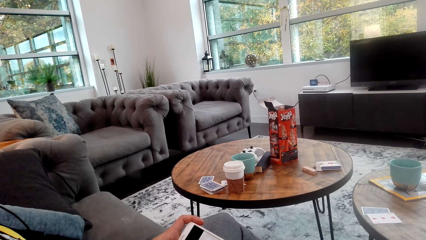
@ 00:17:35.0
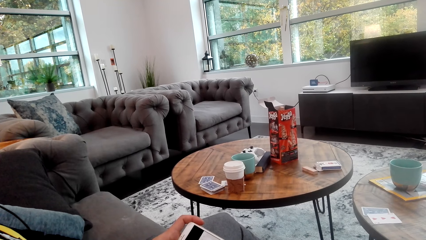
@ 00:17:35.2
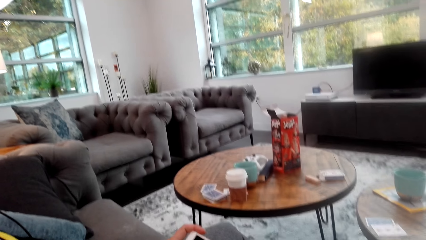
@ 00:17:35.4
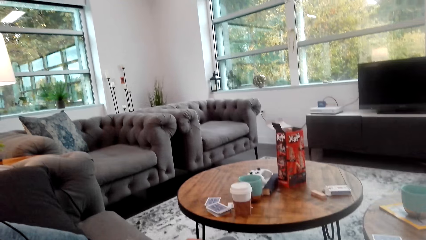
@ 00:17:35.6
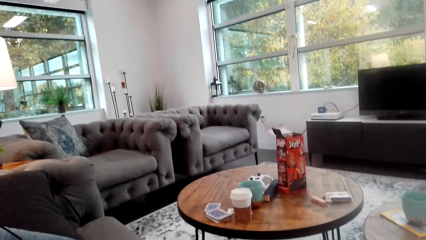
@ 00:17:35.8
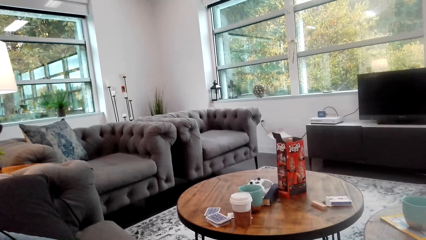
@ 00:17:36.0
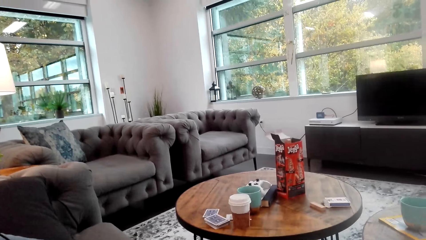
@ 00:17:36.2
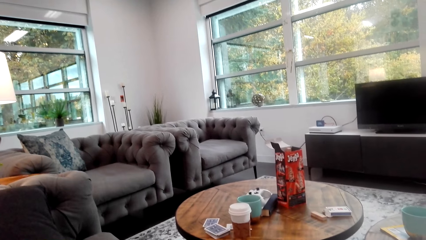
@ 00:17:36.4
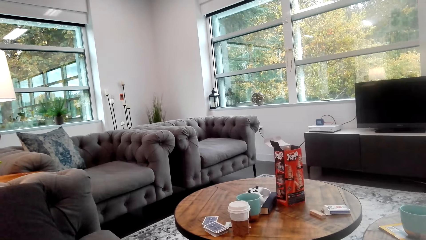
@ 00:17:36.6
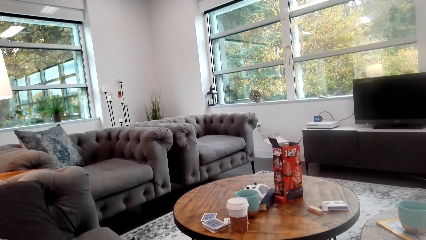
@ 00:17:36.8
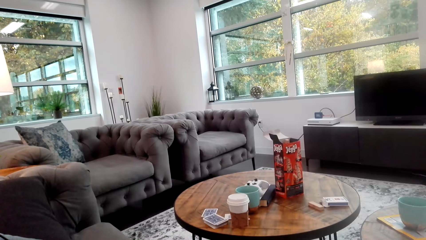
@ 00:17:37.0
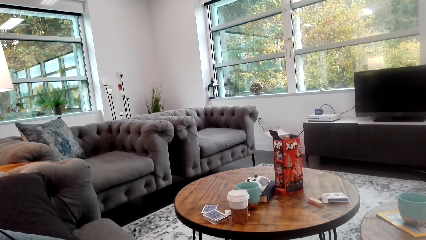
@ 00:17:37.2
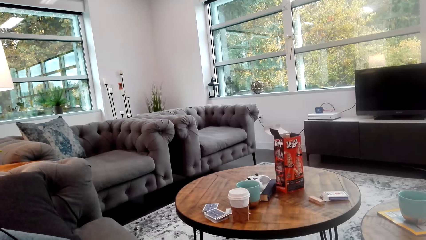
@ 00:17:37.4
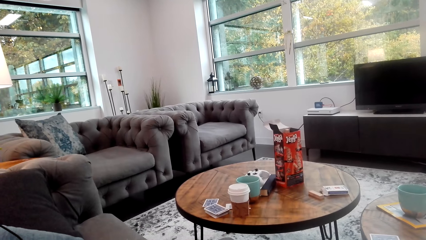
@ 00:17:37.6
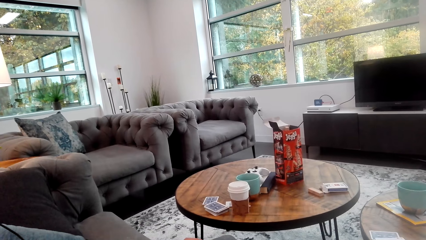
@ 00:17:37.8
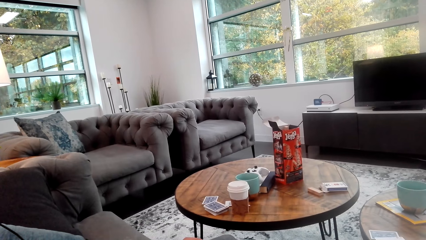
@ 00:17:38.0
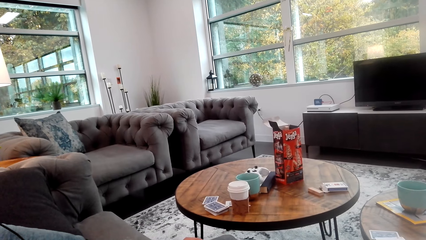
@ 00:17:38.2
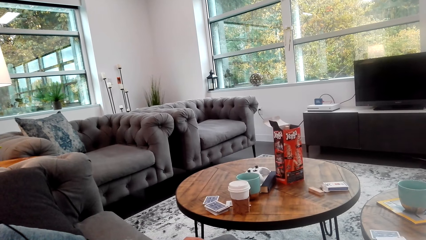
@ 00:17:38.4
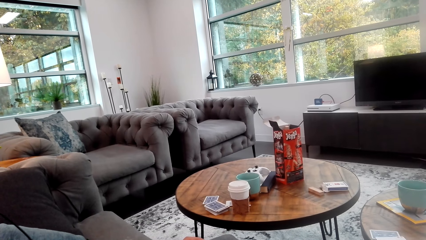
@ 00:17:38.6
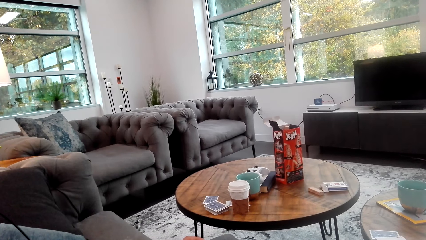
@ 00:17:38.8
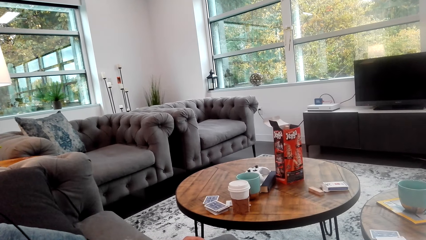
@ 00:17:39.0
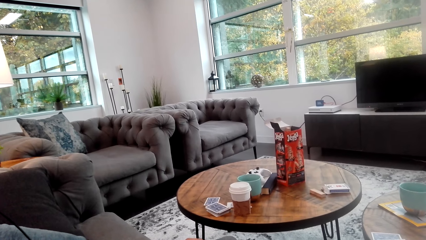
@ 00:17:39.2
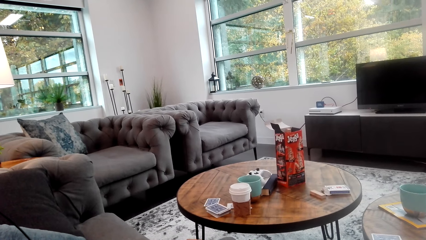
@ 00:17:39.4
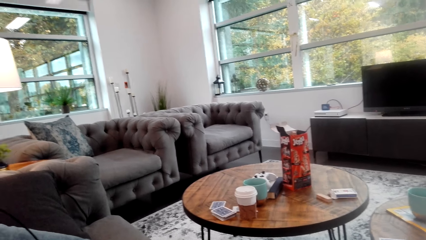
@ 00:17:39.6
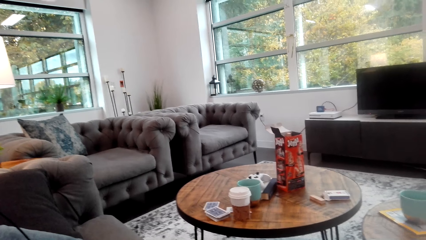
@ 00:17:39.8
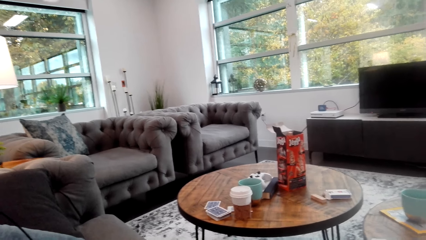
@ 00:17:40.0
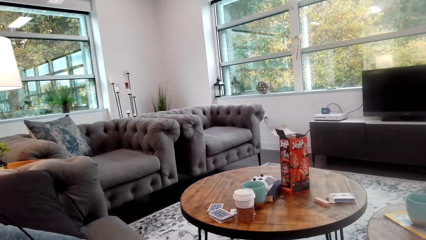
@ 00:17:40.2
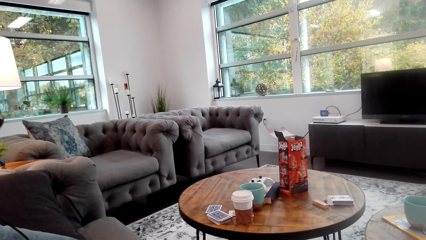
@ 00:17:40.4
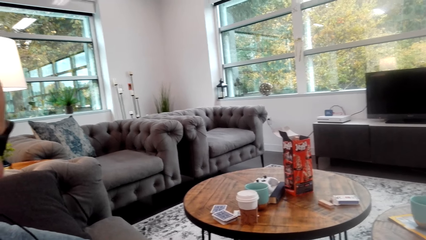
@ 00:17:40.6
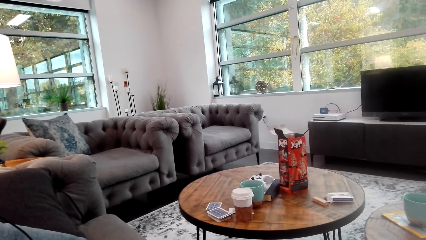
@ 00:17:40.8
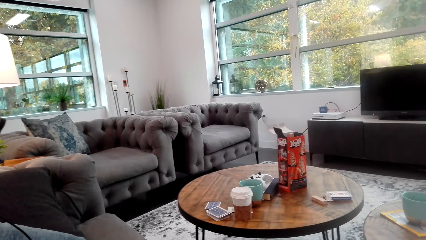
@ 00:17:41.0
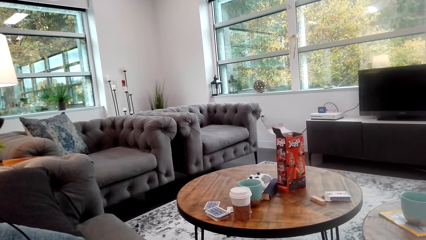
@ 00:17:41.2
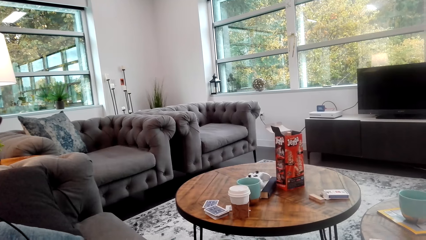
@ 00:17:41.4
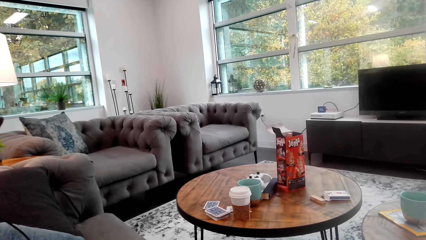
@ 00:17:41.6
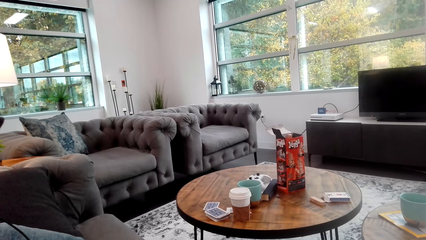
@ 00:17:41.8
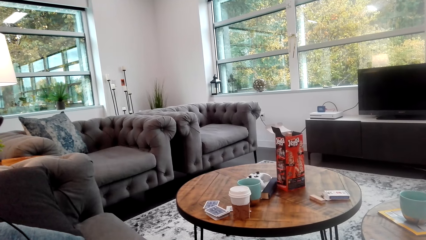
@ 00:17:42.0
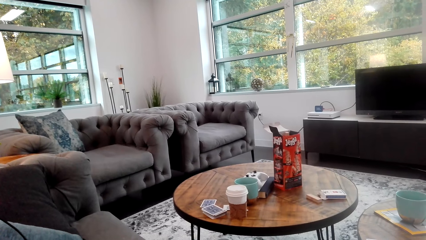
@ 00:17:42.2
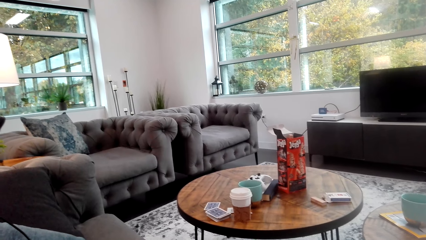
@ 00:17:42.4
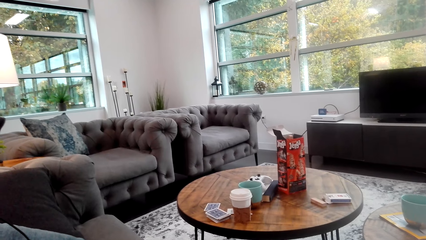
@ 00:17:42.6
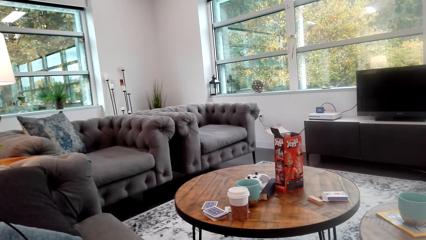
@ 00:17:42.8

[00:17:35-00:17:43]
The camera wearer looks around.

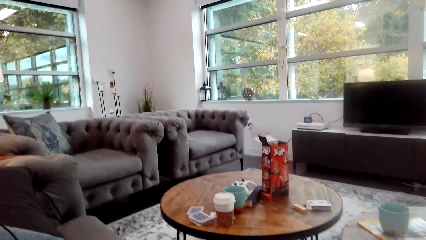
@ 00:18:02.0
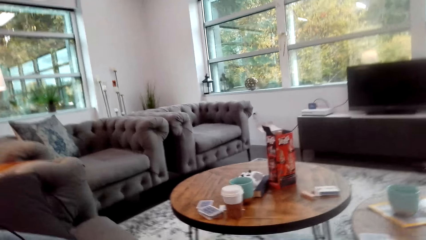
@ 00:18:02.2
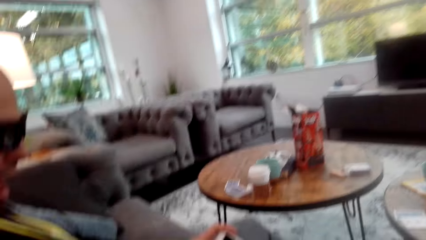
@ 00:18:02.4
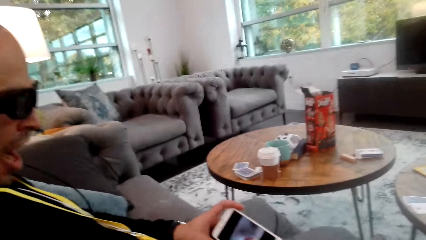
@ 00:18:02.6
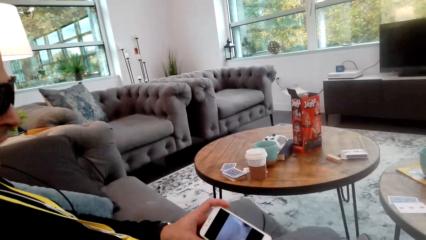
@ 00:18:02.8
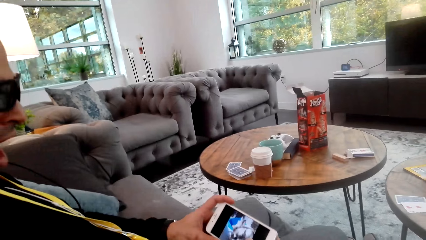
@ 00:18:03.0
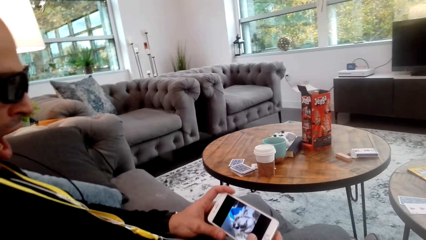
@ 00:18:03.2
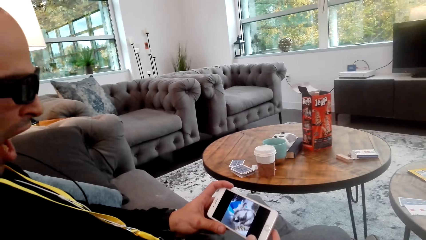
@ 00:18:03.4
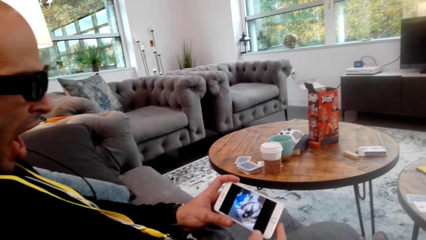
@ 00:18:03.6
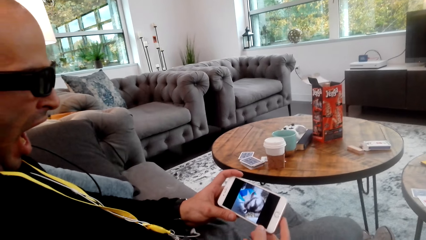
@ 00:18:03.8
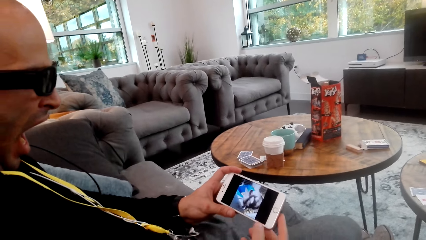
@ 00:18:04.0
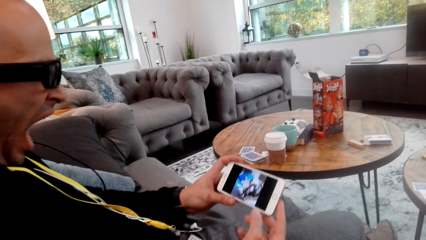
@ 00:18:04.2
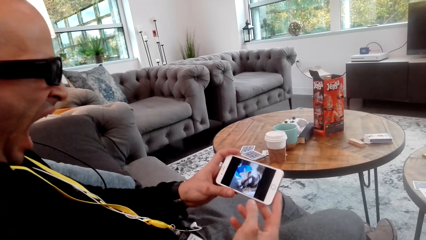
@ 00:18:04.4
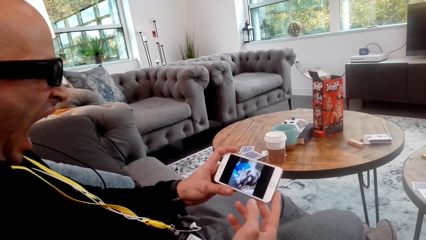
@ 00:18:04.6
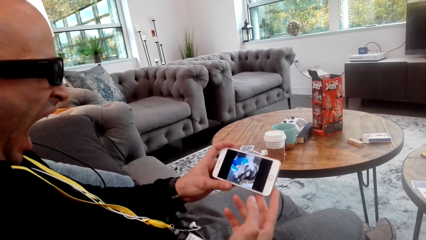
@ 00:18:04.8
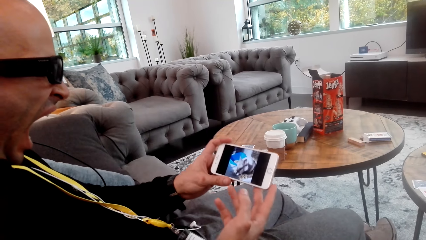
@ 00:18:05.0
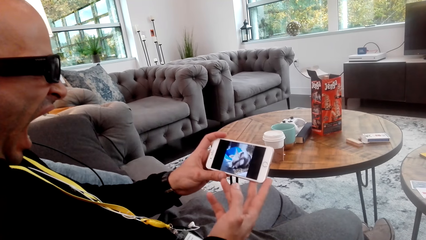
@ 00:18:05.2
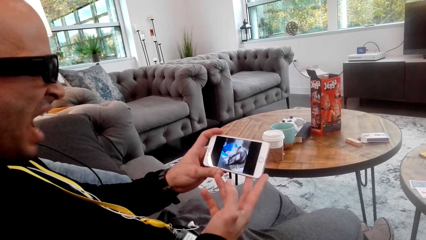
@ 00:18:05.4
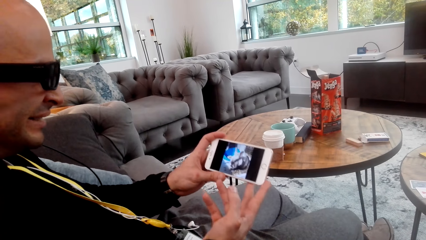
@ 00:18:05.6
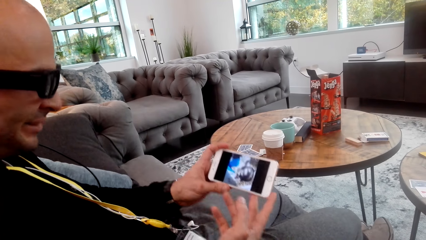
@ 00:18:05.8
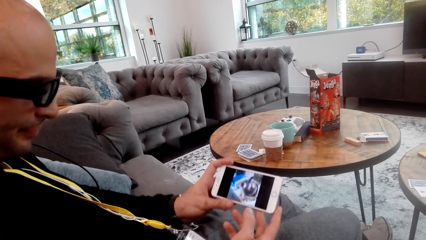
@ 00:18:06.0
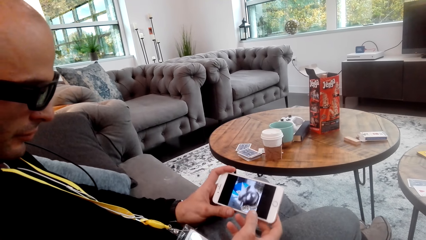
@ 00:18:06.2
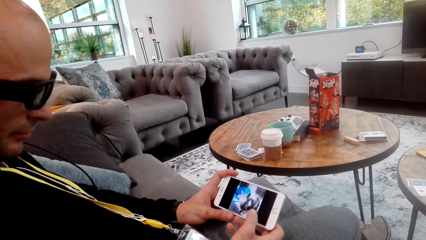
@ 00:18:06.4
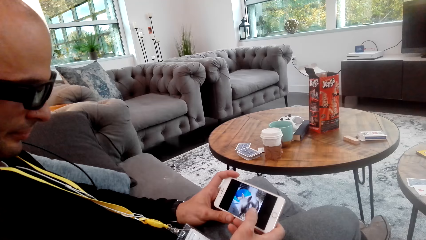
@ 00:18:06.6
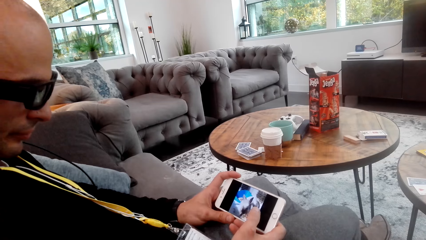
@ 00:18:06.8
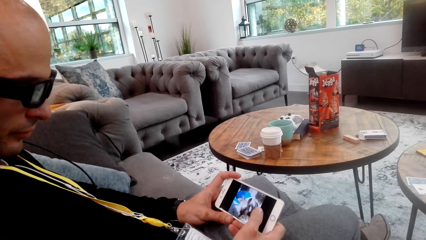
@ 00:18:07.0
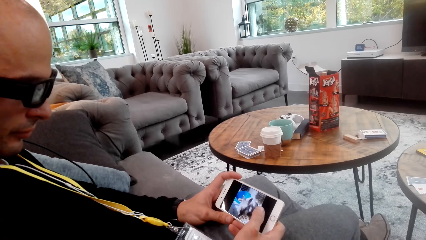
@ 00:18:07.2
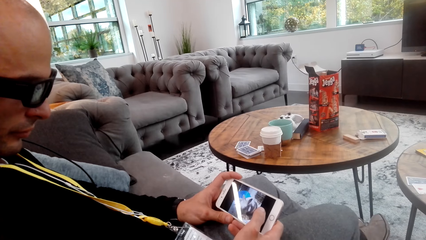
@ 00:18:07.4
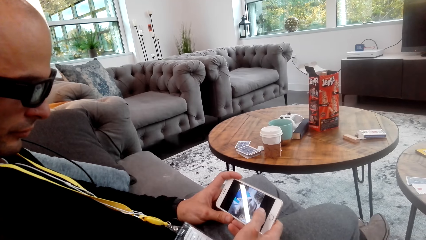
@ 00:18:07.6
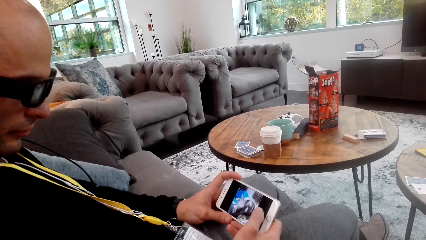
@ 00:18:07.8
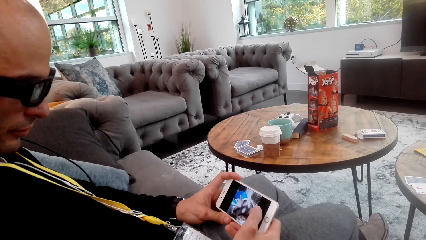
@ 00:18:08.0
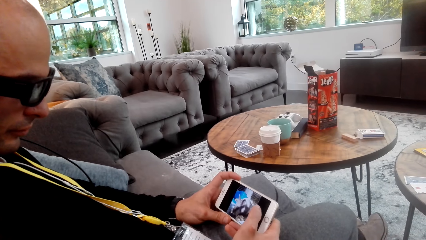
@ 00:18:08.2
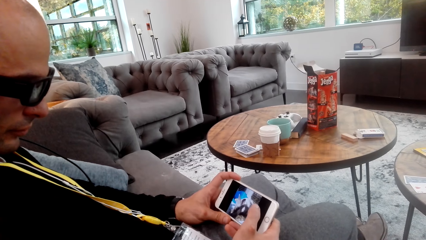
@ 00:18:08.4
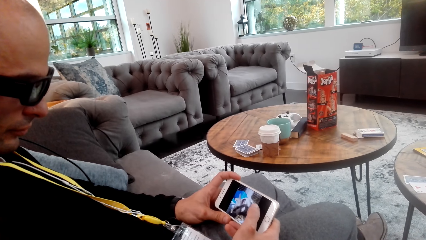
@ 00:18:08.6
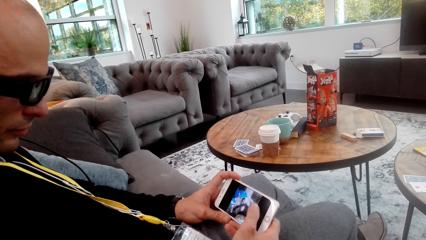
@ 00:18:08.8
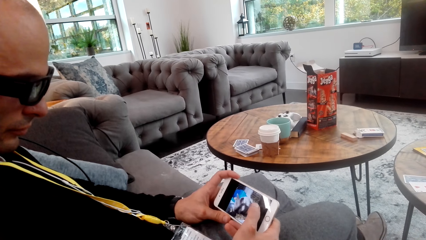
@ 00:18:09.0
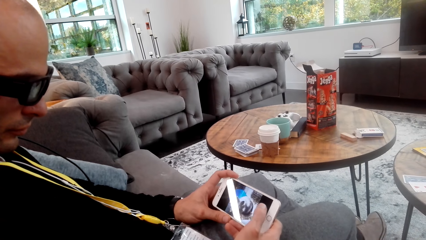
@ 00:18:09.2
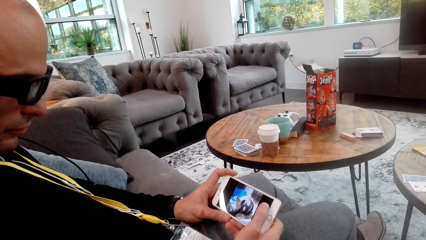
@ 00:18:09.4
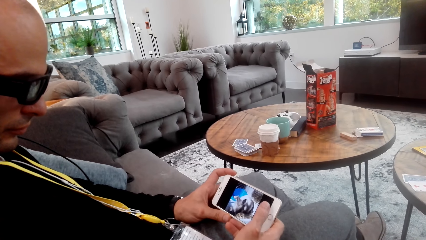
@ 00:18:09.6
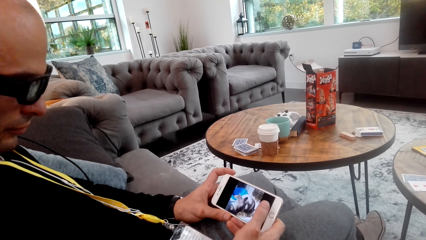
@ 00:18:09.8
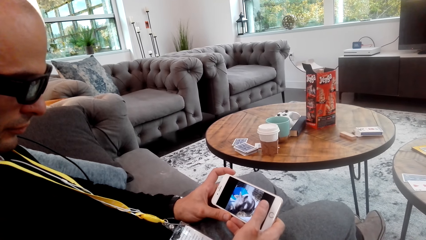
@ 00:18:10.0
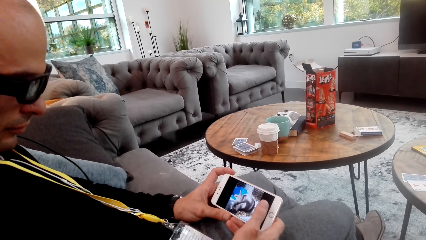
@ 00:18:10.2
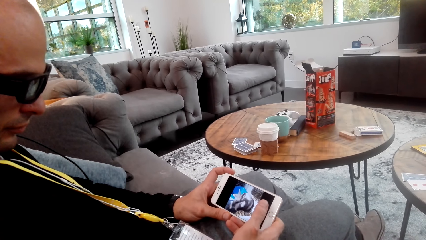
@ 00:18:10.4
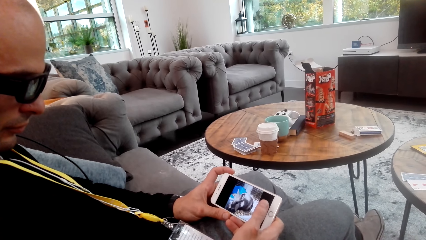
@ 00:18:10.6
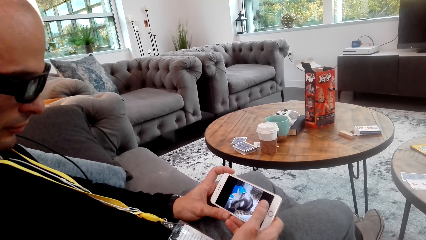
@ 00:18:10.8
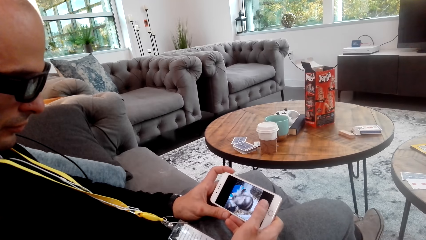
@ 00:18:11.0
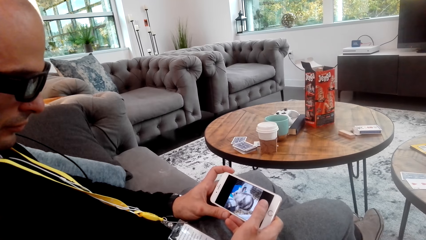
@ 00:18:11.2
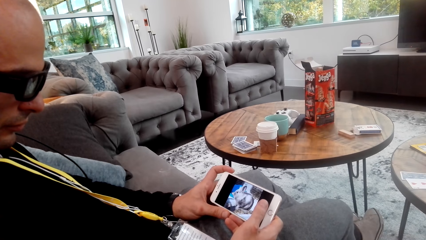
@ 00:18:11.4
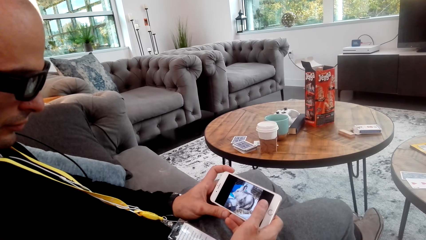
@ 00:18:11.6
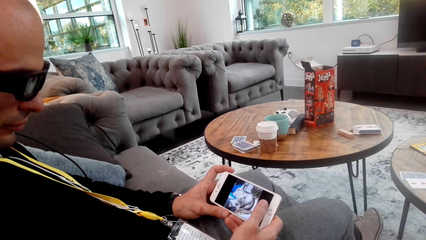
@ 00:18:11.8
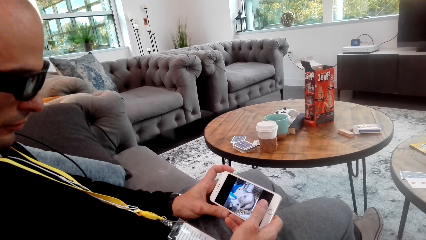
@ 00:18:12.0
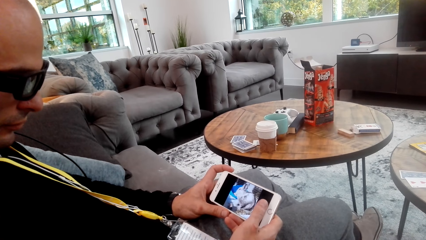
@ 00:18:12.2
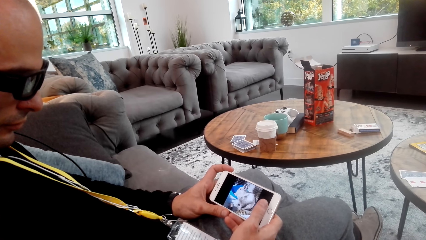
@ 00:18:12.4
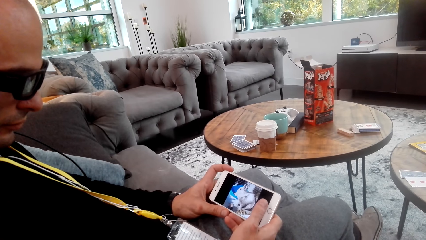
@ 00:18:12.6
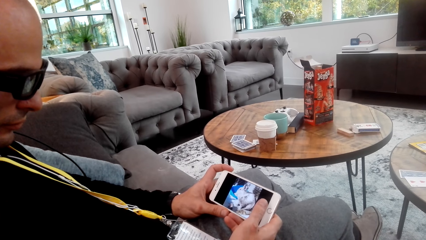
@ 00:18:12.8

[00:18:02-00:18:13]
A man watches a clip on a phone.
